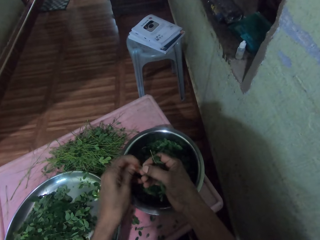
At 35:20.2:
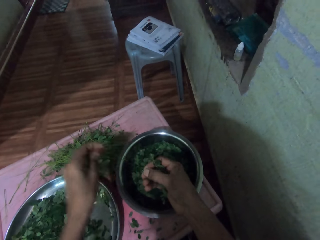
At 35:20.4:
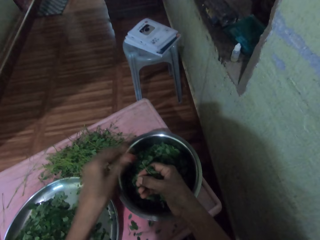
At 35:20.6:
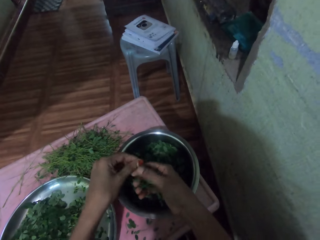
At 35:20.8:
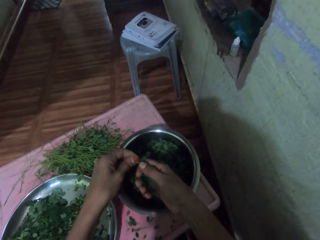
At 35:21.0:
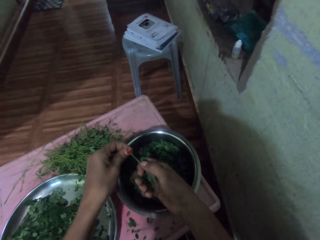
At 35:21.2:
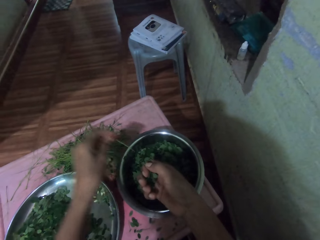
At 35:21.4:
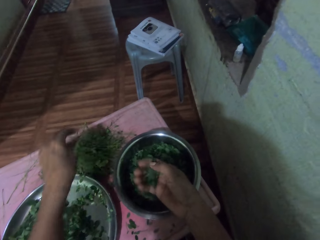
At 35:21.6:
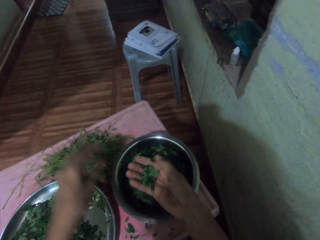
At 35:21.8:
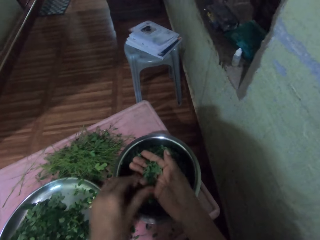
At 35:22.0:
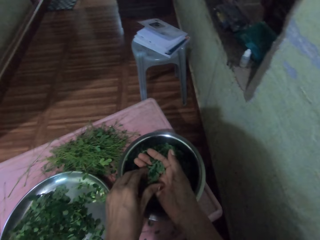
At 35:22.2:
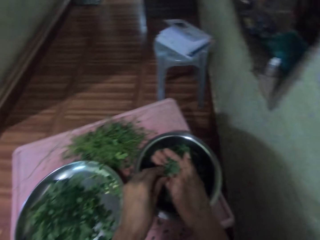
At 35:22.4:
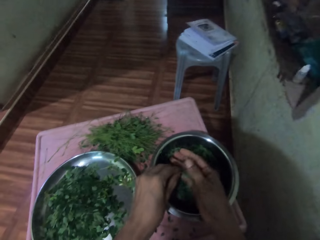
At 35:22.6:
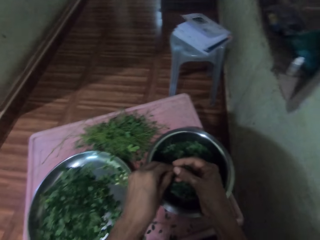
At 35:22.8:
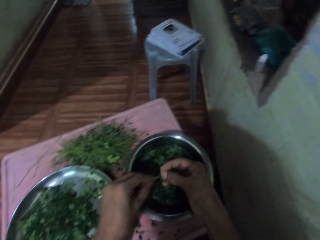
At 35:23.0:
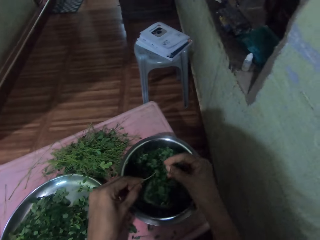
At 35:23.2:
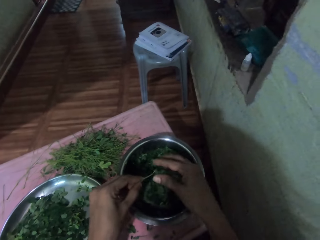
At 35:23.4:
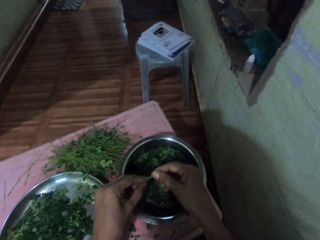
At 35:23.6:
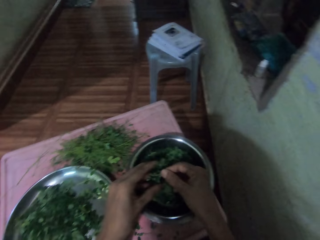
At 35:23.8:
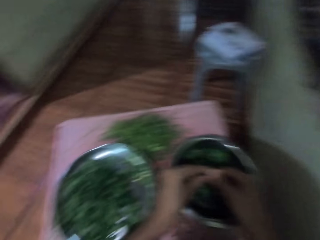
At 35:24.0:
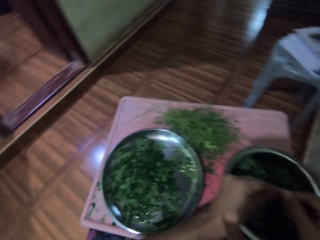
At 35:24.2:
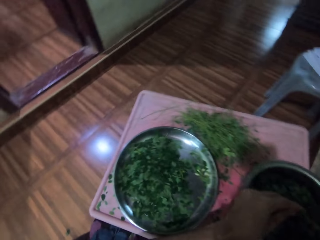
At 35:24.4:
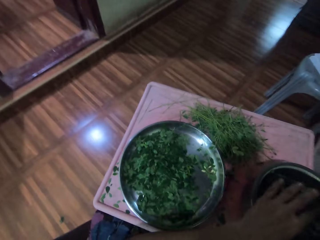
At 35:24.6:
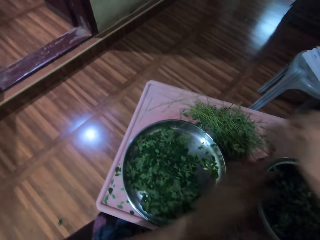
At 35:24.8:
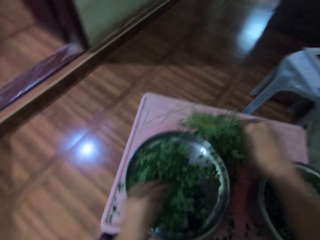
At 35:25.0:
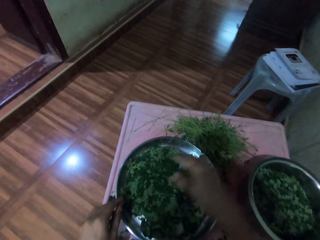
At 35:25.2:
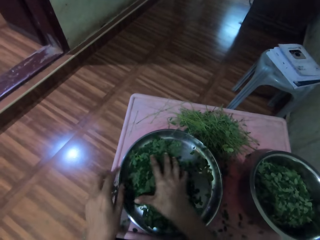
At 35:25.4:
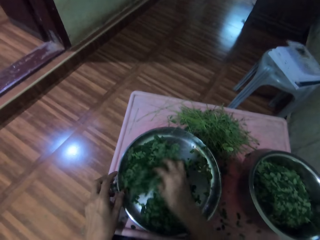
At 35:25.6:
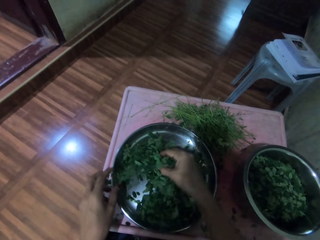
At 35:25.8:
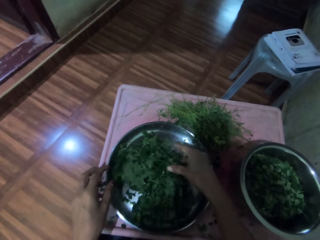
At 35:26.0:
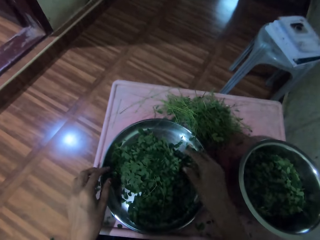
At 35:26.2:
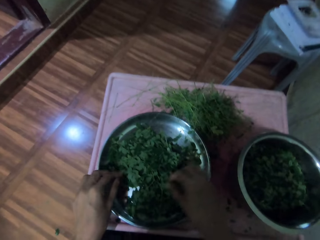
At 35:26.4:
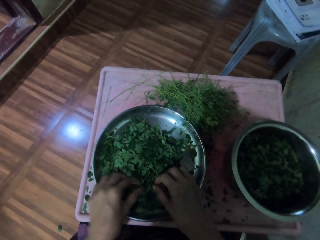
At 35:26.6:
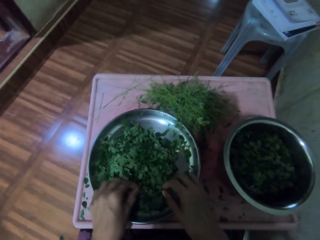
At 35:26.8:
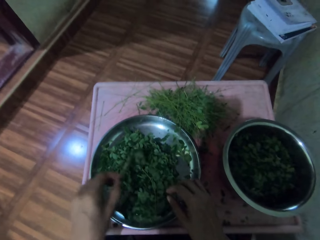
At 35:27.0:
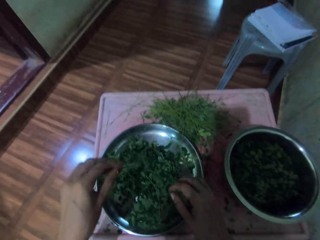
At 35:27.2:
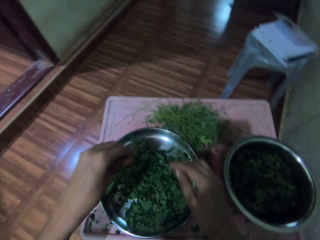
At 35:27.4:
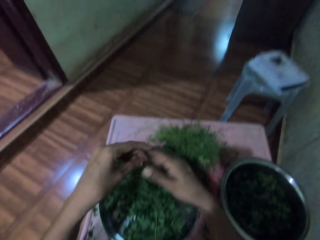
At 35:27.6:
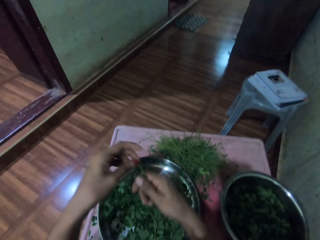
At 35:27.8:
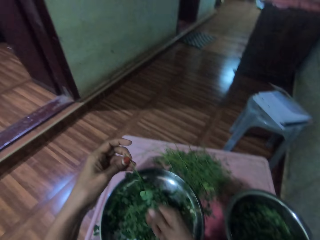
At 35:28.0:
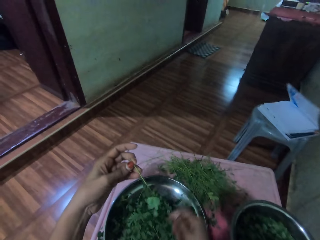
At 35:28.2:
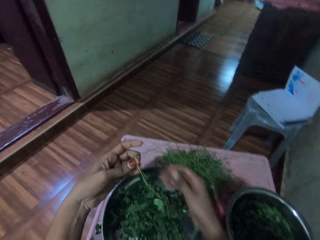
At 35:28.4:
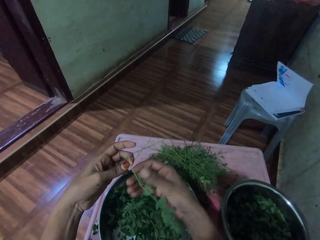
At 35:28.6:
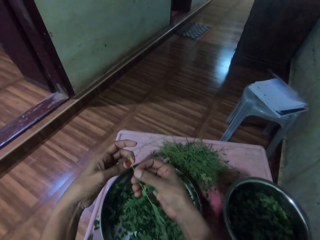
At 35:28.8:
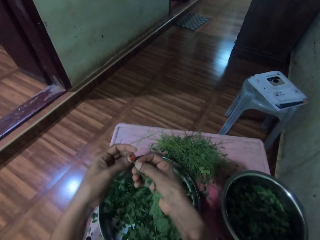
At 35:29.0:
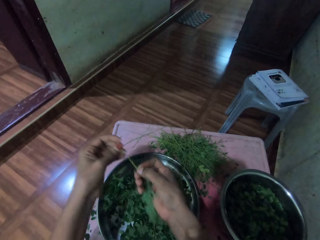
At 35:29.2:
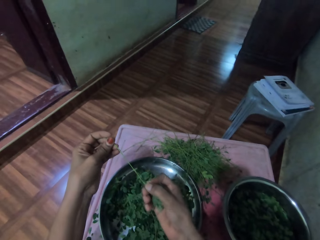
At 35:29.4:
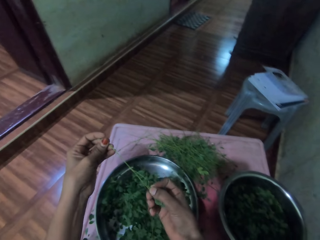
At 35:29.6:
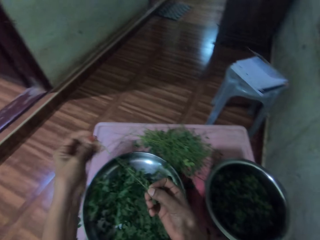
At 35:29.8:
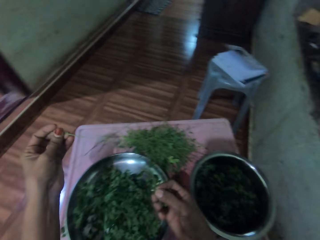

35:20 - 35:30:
The camera wearer cuts the leaves with his left hand. He peels the leaves with his right hand. He drops down the stem with his left hand. He drops the vegetables in the basin. He peels the leaves with his right hand. He drops down the stem with his right hand. He shuffles the plants with his right hand. He picks the plant from the tray with his left hand. He peels the leaves from the stalk with his right hand.

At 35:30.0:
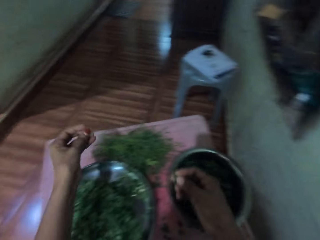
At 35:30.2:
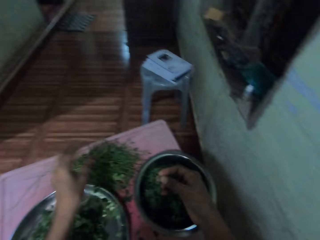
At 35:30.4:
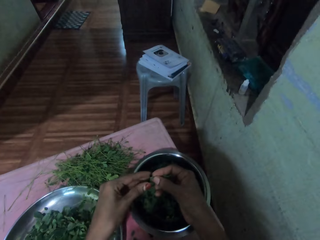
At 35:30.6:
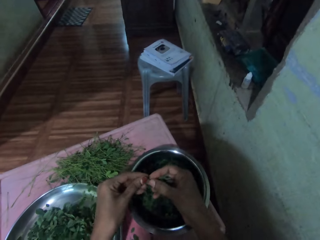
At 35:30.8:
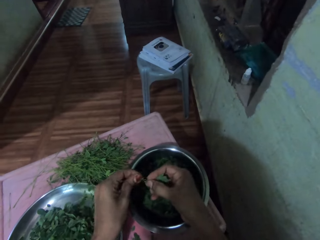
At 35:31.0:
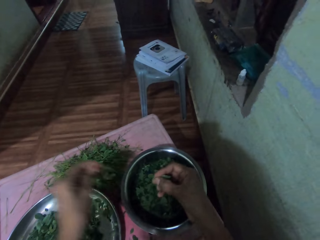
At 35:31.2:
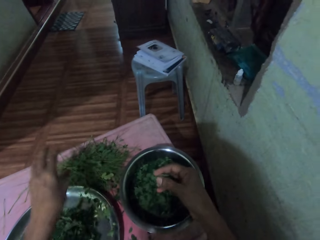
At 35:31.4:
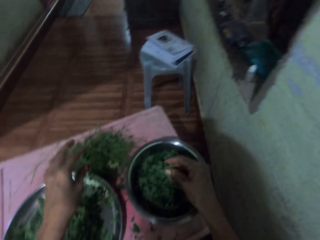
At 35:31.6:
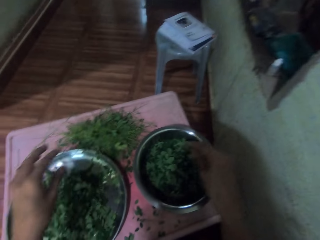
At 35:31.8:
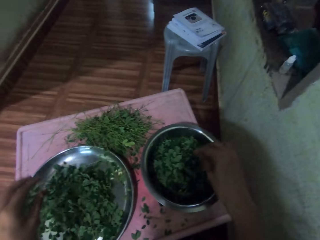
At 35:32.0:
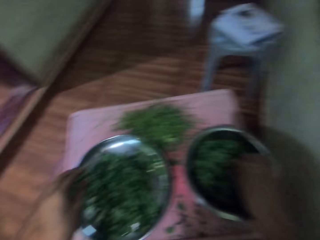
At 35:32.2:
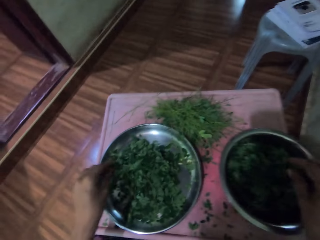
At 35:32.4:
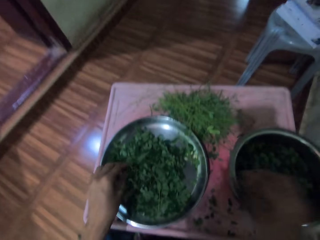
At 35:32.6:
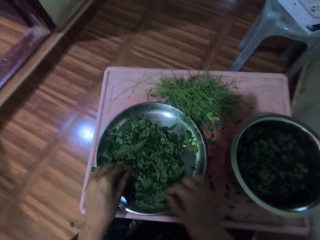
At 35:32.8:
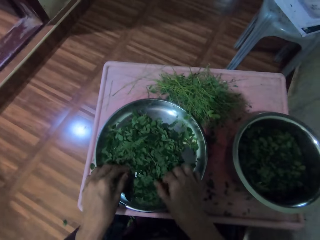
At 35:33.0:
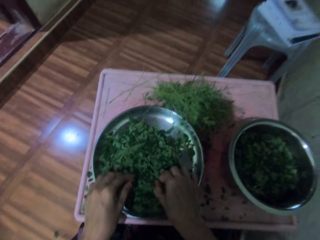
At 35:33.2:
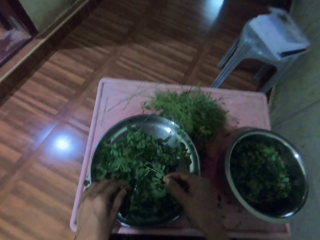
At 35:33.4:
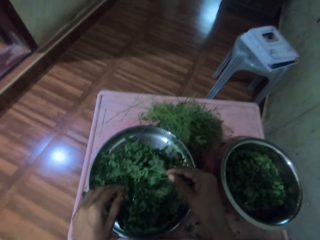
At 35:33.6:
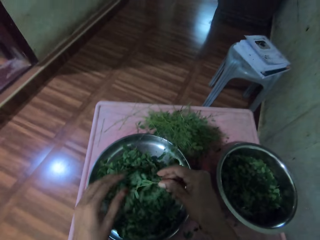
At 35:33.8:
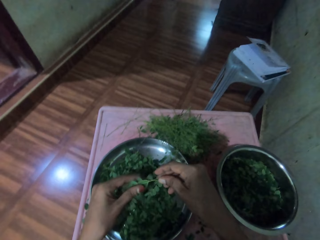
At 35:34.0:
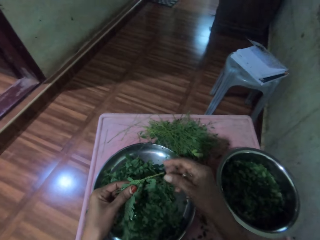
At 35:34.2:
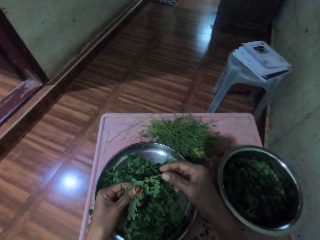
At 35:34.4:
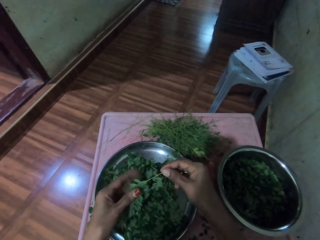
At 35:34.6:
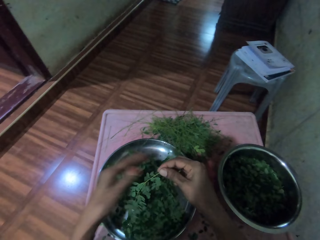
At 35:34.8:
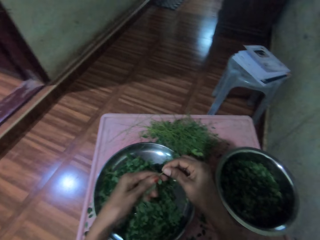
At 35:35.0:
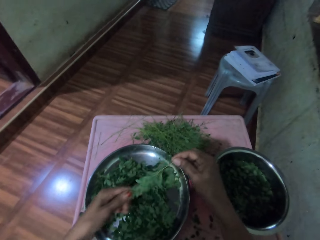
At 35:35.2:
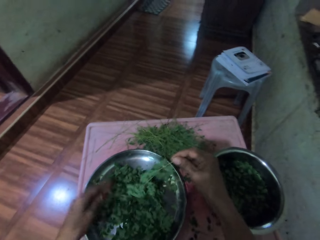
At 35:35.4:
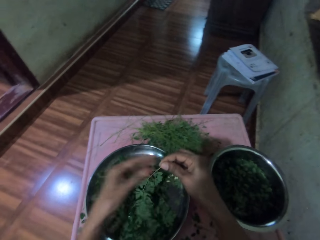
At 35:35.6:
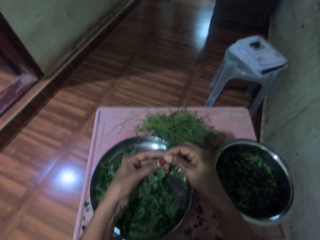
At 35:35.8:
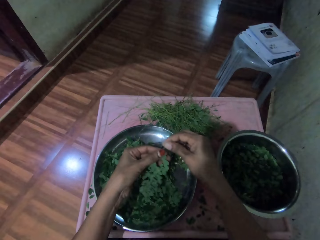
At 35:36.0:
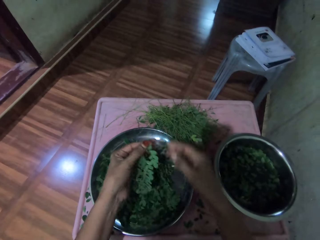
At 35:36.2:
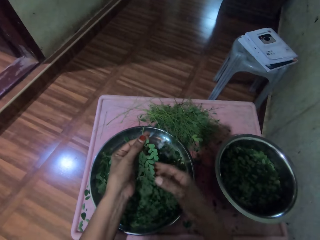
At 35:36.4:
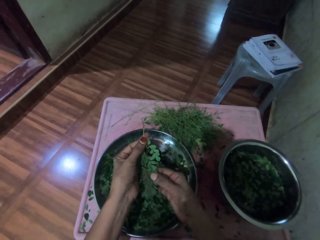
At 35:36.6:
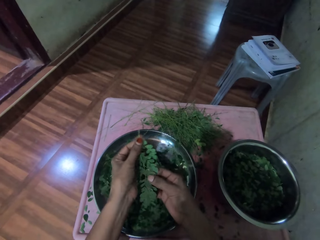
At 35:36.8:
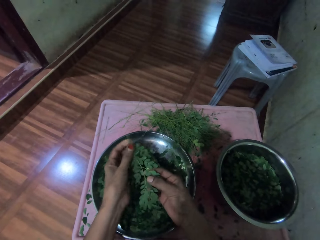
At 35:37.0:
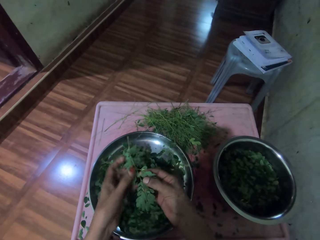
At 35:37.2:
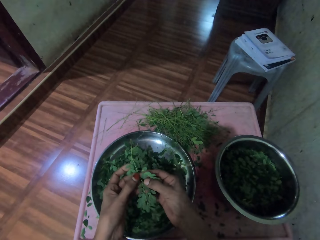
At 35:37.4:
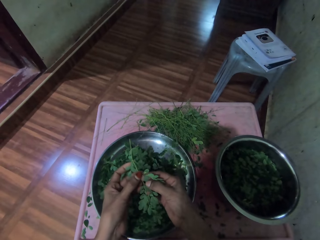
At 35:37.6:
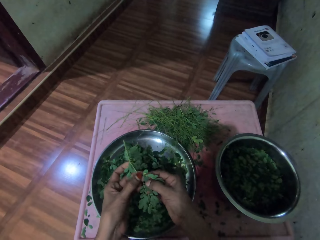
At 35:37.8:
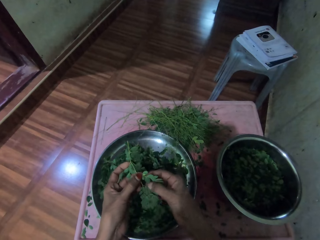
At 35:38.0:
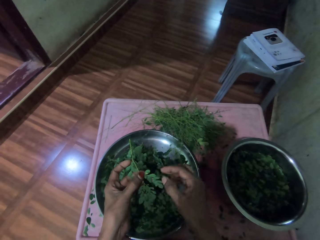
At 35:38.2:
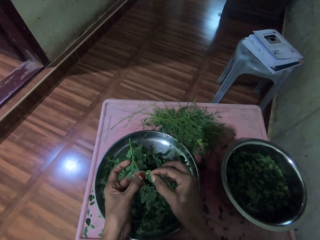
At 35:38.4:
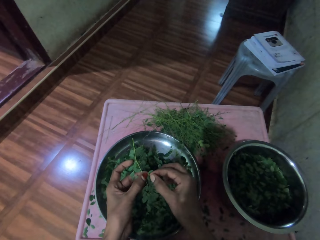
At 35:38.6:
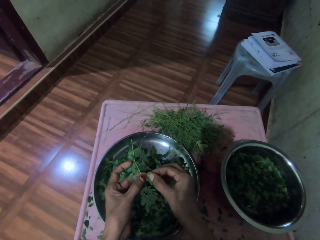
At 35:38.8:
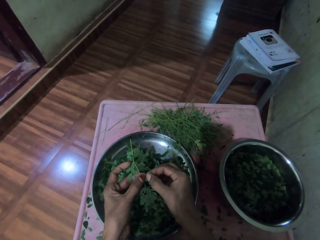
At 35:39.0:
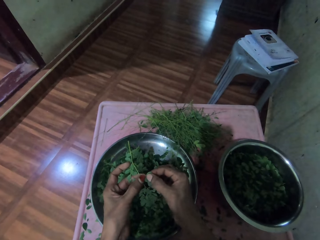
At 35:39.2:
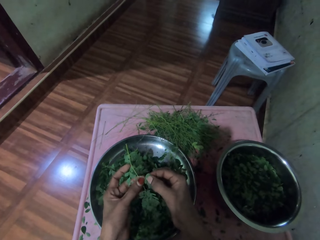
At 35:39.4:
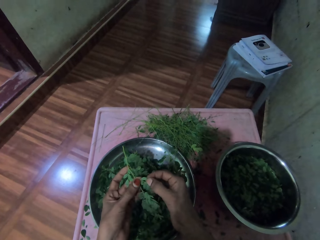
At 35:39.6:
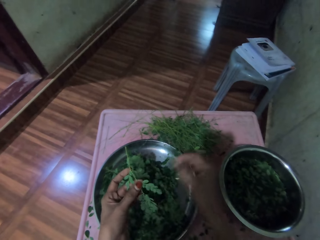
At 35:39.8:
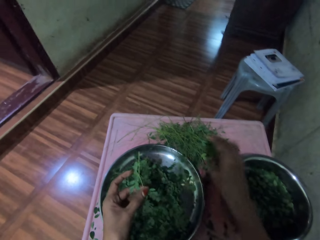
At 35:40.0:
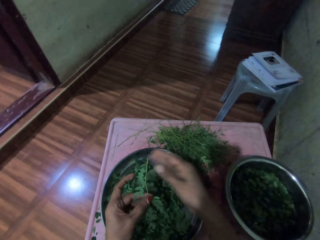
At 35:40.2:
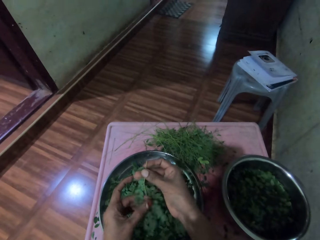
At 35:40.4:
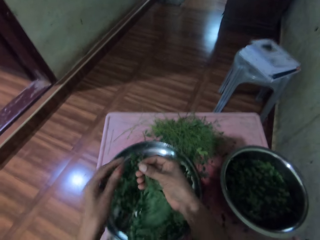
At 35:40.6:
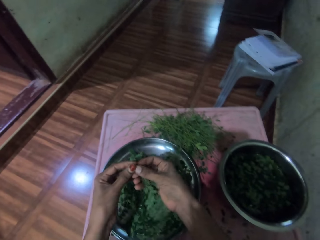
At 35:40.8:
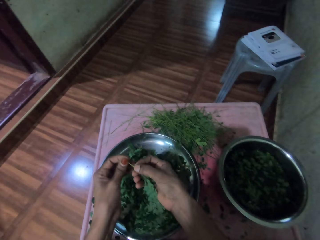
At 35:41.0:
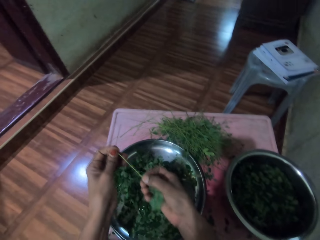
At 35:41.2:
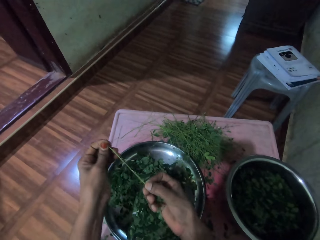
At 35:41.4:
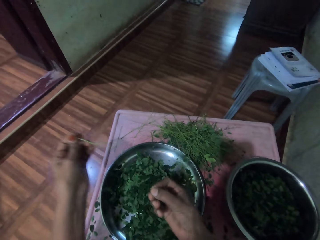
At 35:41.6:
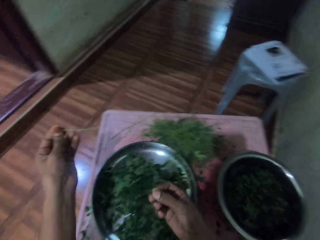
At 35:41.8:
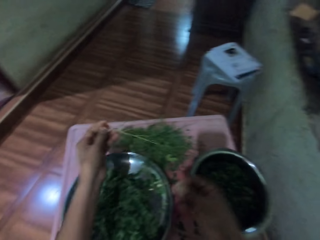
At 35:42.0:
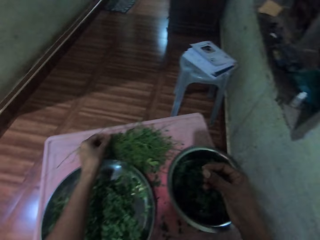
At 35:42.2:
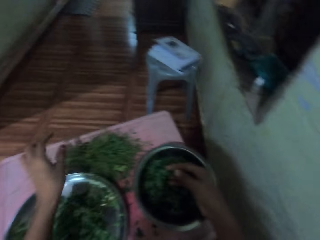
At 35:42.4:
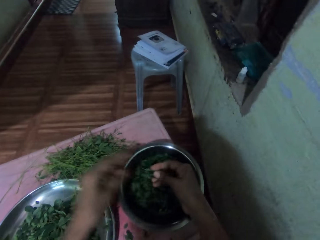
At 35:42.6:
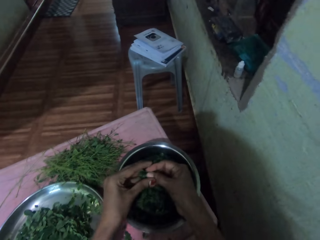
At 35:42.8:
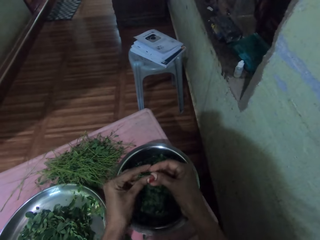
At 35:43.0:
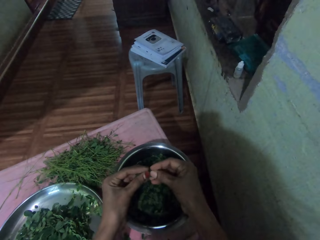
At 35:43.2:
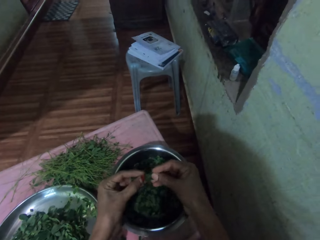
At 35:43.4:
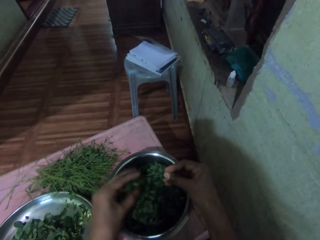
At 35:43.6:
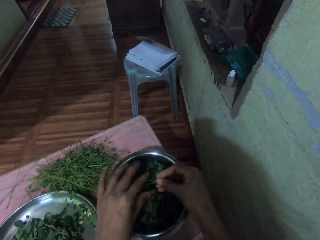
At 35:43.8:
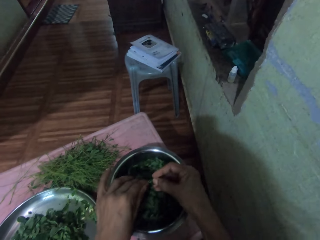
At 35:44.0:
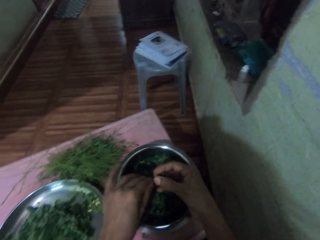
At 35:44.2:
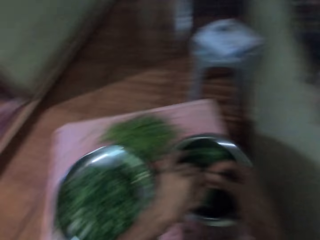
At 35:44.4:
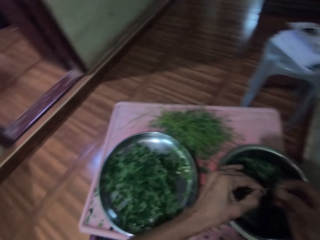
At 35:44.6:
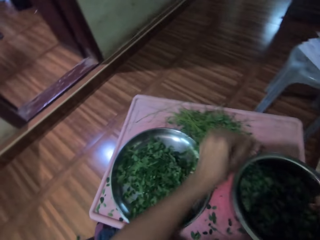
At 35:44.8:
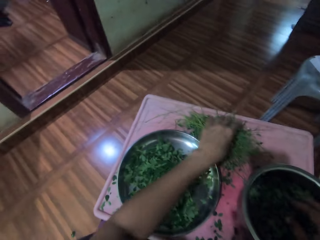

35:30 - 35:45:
The camera wearer drops down the stem on the table with his left hand. He drops down the stem again. He puts the leaves or vegetables on the basin with his right hand. He picks the plant from the tray with his right hand. He removes the vegetables from the stalk. He wipes the plant with his left hand. He holds the plant with his left hand. He removes a particle with his right hand. He peels the leaves with his right hand. He drops down the stem on the table with his left hand. He drops the vegetables in the basin. He peels the leaves with his left hand.
